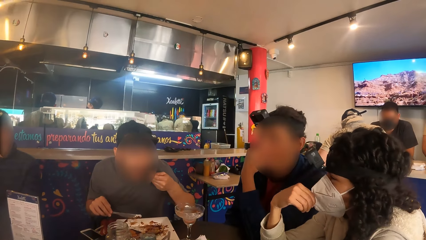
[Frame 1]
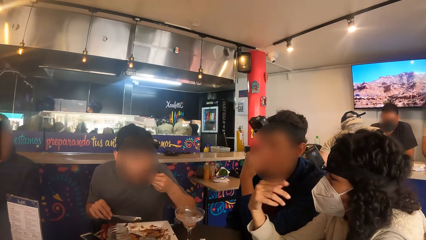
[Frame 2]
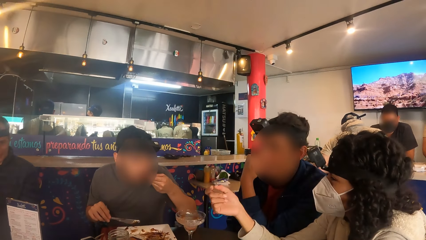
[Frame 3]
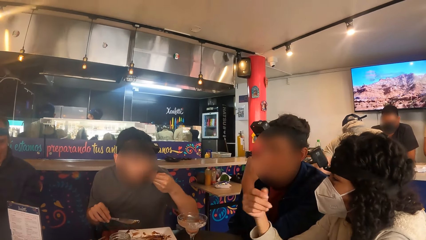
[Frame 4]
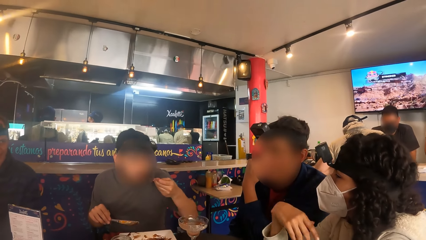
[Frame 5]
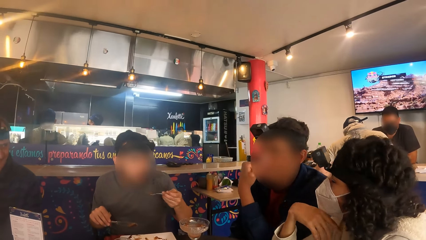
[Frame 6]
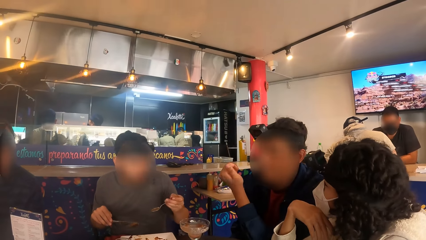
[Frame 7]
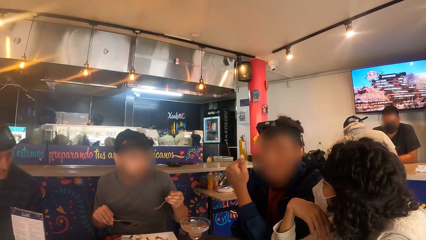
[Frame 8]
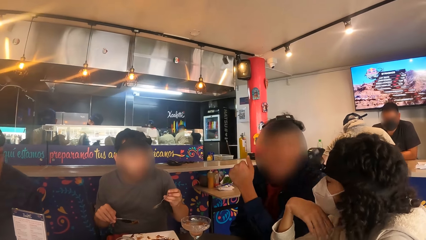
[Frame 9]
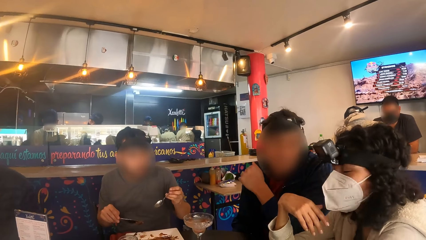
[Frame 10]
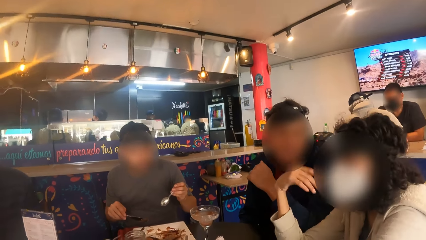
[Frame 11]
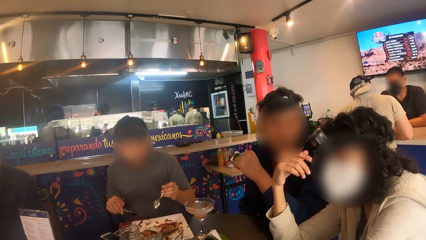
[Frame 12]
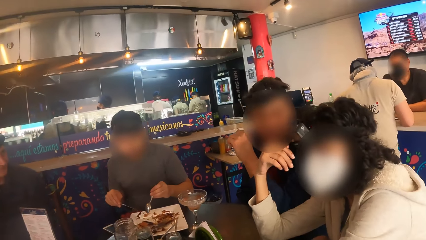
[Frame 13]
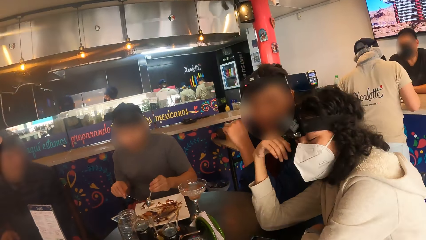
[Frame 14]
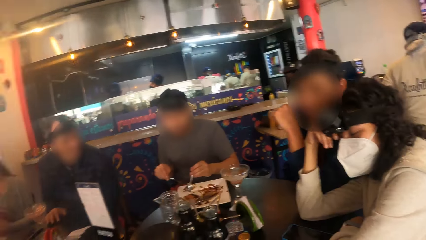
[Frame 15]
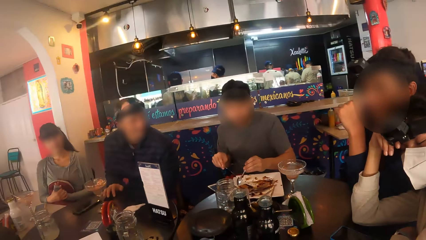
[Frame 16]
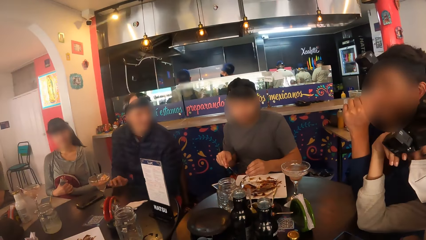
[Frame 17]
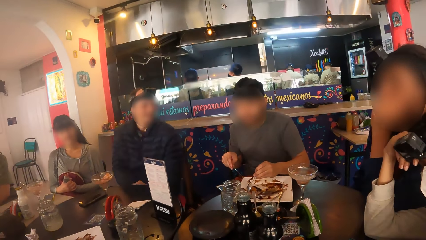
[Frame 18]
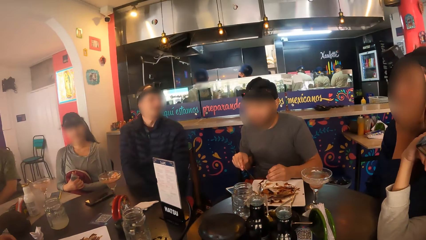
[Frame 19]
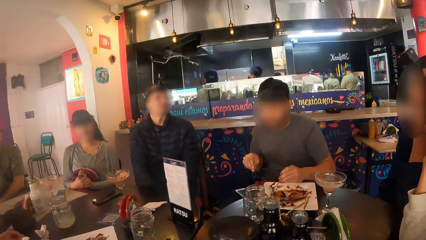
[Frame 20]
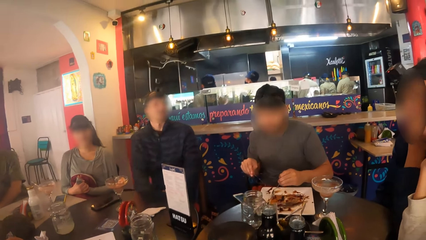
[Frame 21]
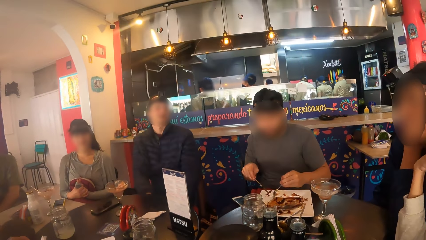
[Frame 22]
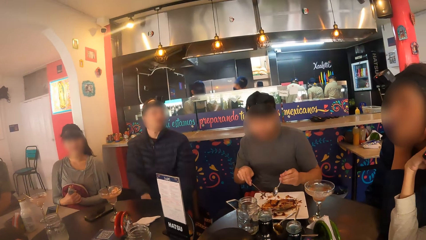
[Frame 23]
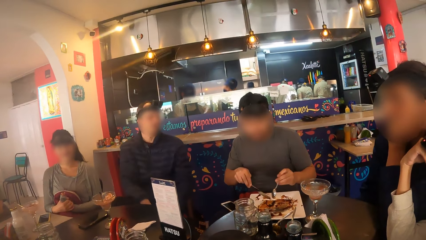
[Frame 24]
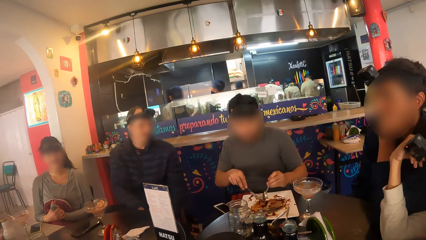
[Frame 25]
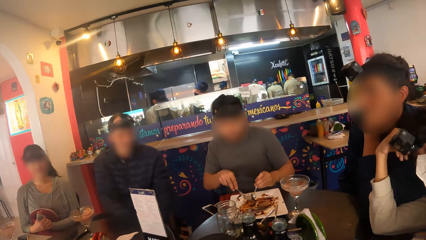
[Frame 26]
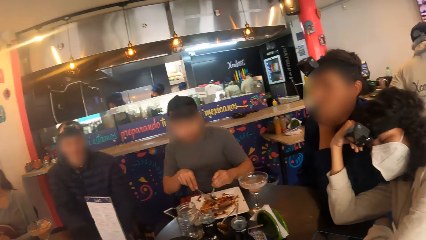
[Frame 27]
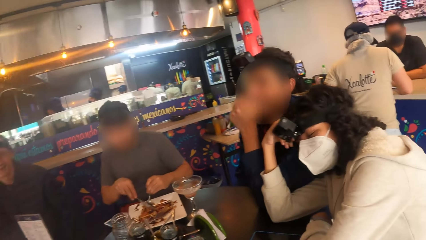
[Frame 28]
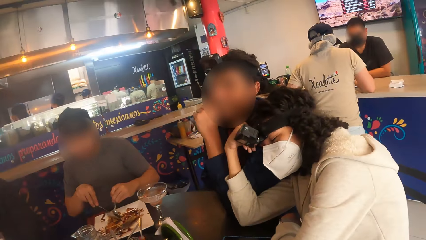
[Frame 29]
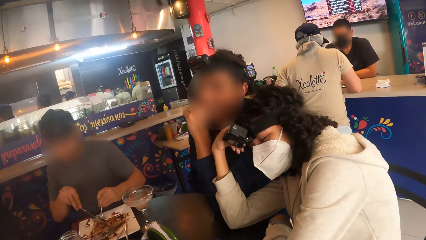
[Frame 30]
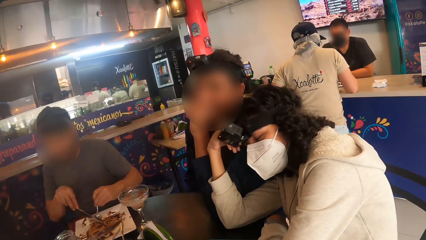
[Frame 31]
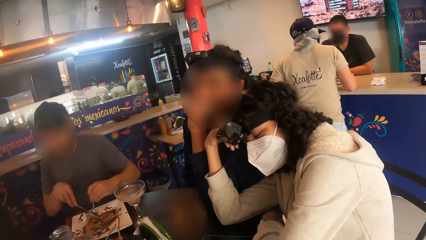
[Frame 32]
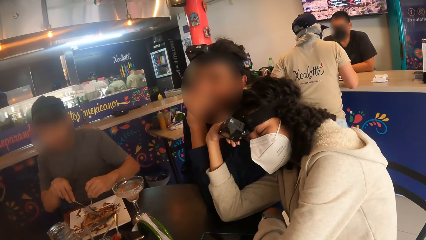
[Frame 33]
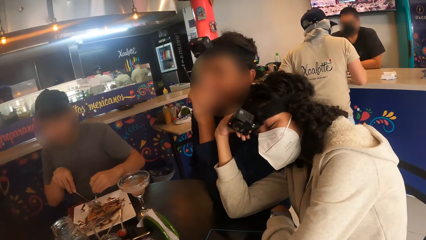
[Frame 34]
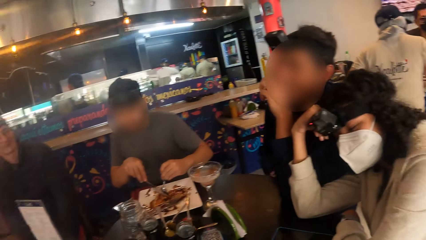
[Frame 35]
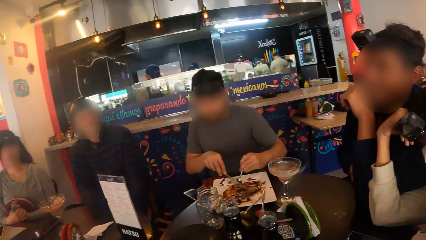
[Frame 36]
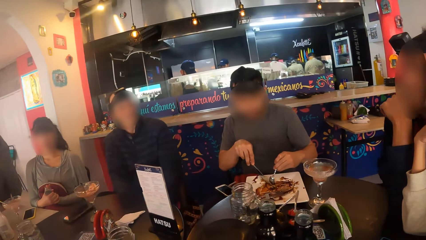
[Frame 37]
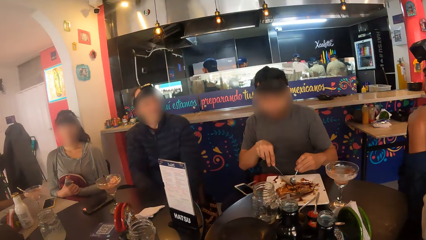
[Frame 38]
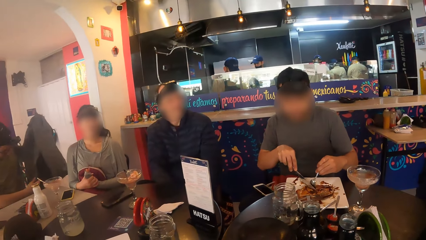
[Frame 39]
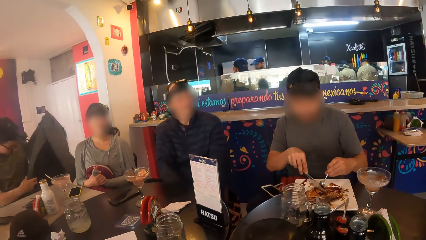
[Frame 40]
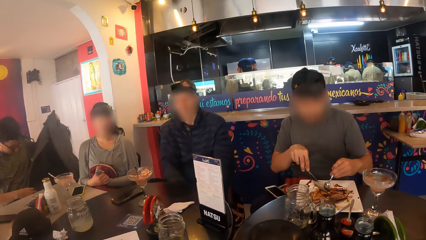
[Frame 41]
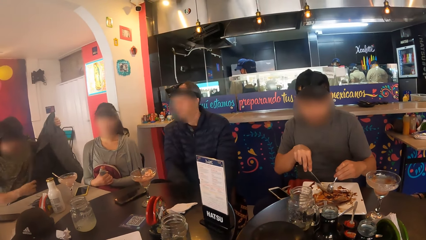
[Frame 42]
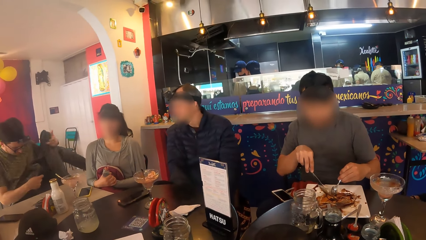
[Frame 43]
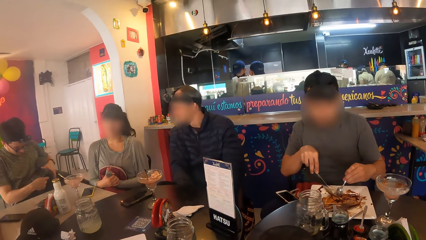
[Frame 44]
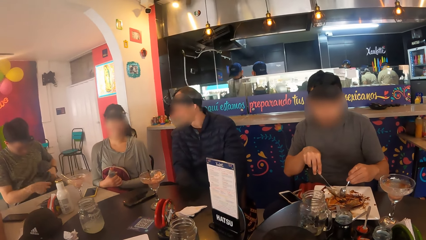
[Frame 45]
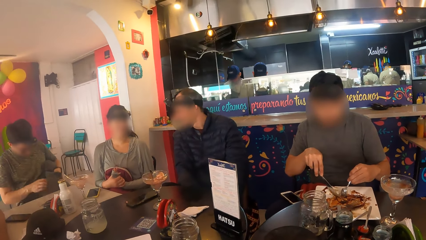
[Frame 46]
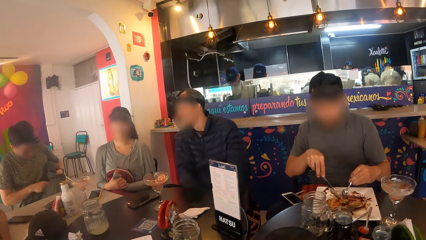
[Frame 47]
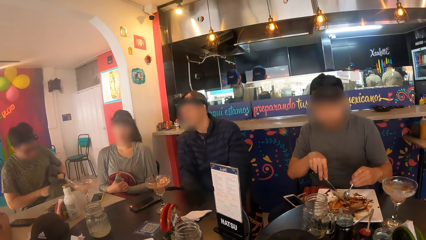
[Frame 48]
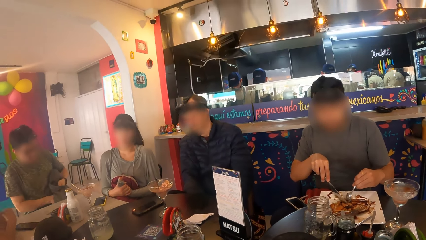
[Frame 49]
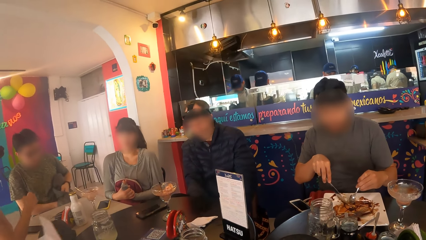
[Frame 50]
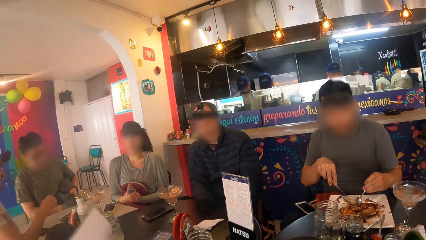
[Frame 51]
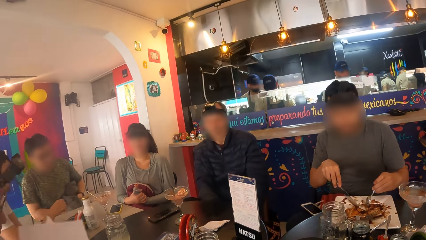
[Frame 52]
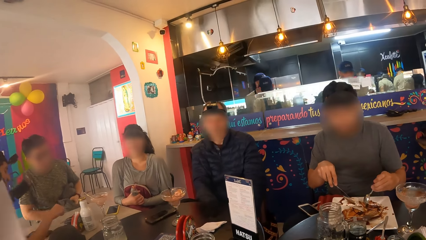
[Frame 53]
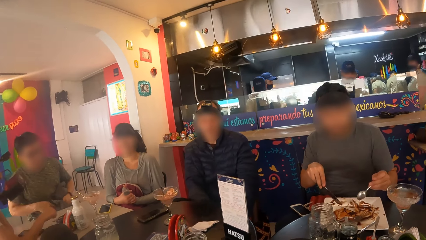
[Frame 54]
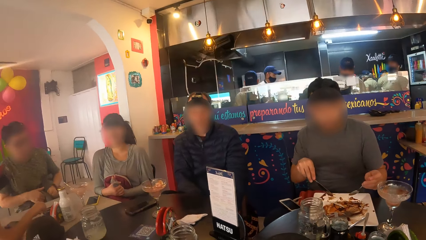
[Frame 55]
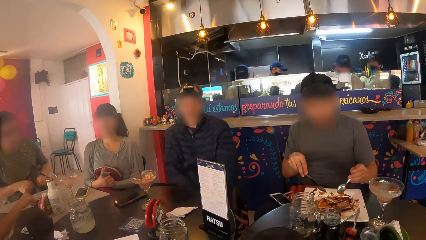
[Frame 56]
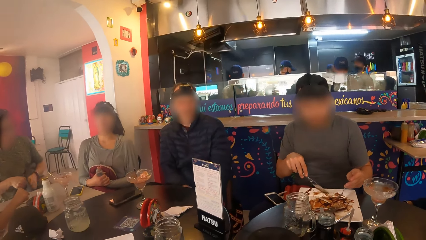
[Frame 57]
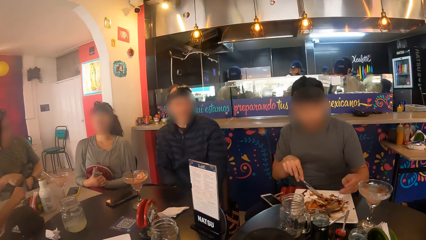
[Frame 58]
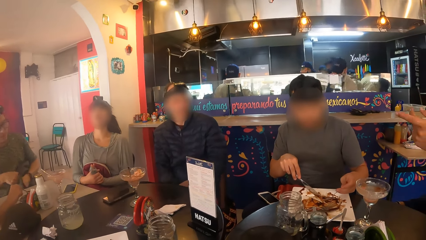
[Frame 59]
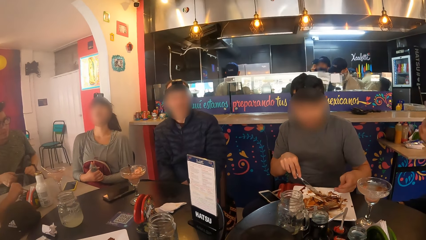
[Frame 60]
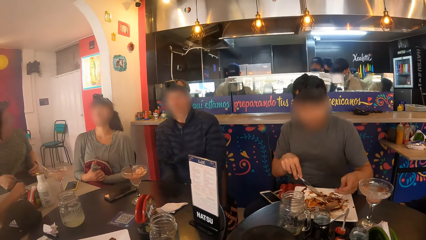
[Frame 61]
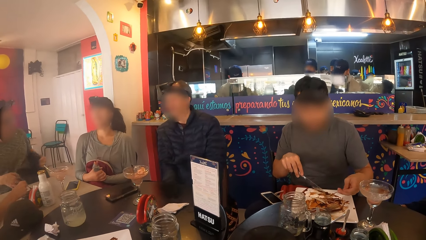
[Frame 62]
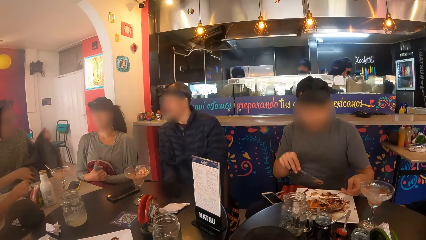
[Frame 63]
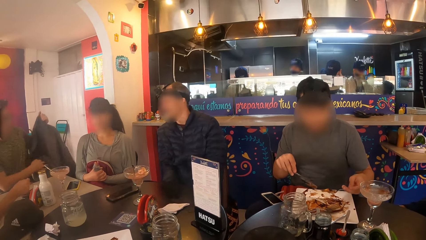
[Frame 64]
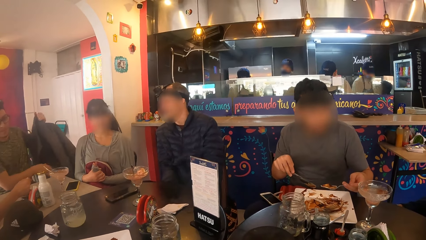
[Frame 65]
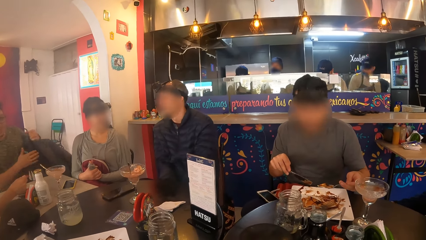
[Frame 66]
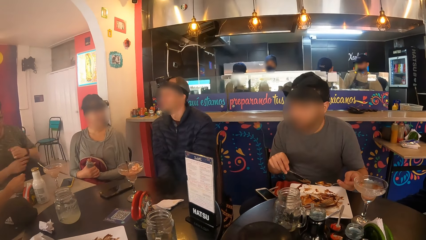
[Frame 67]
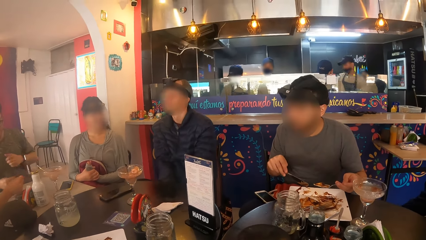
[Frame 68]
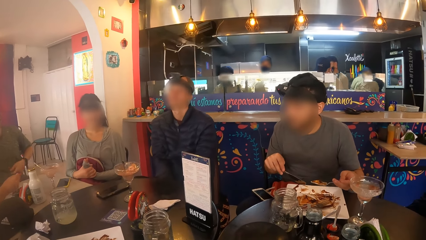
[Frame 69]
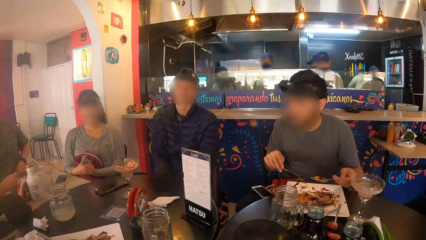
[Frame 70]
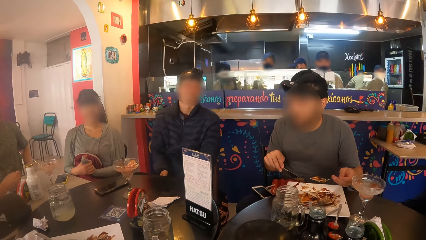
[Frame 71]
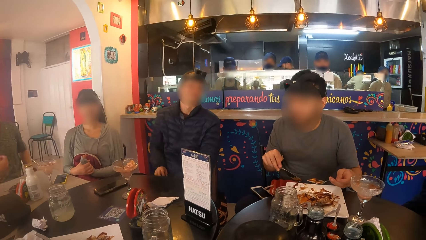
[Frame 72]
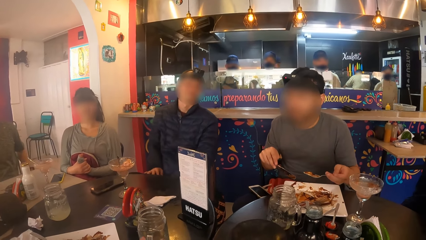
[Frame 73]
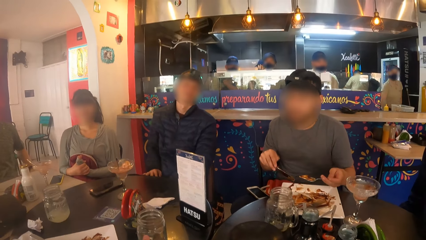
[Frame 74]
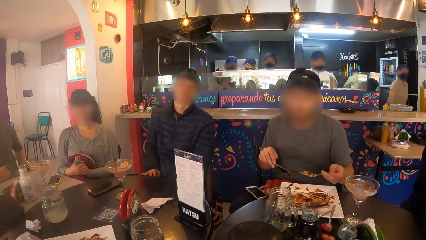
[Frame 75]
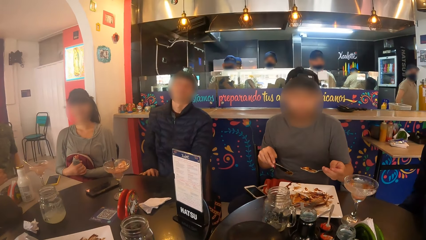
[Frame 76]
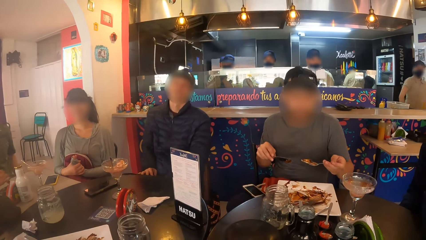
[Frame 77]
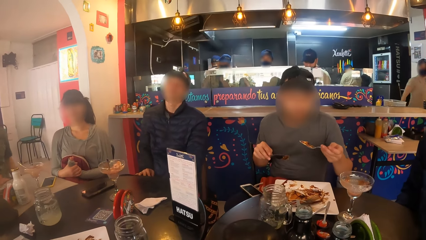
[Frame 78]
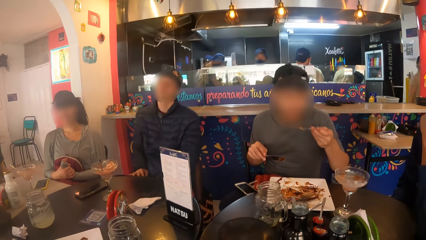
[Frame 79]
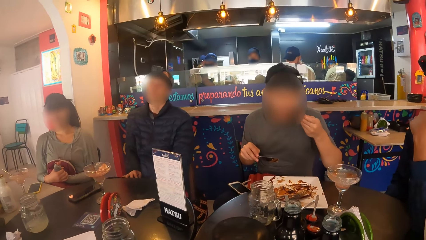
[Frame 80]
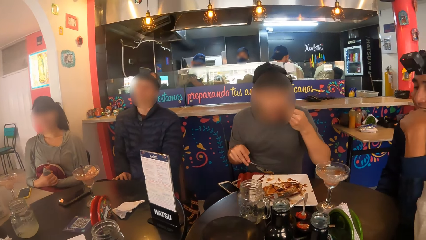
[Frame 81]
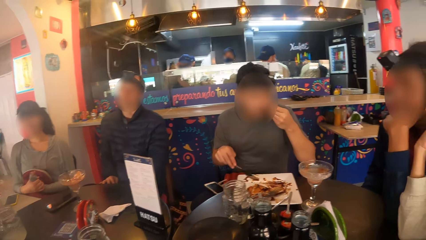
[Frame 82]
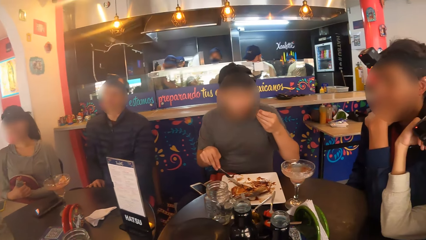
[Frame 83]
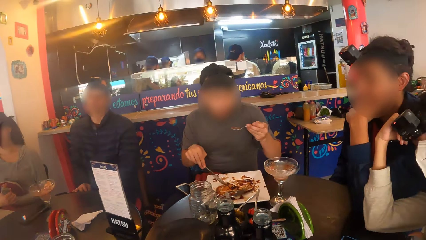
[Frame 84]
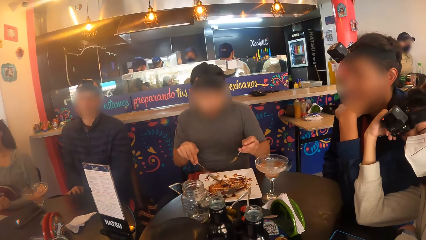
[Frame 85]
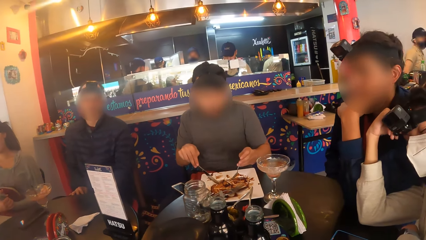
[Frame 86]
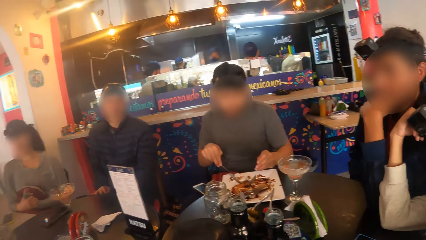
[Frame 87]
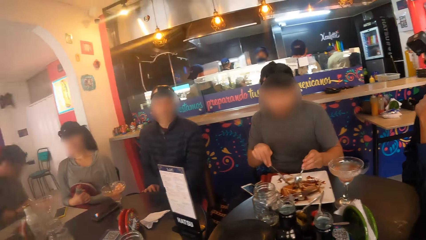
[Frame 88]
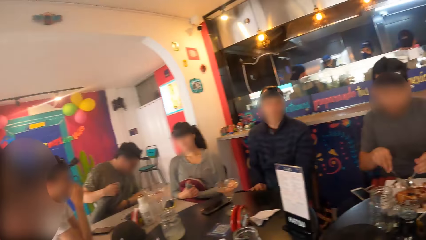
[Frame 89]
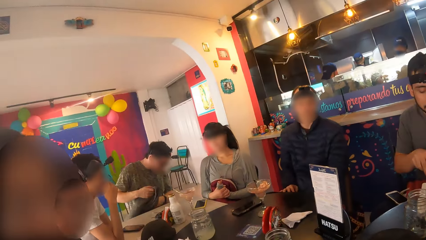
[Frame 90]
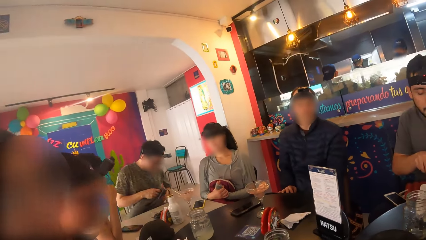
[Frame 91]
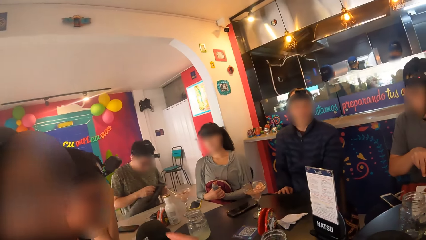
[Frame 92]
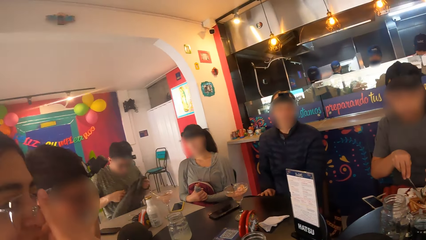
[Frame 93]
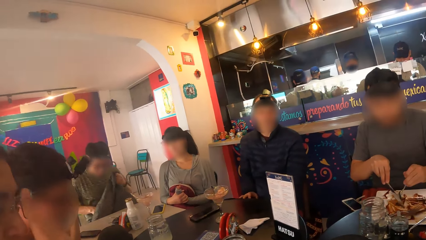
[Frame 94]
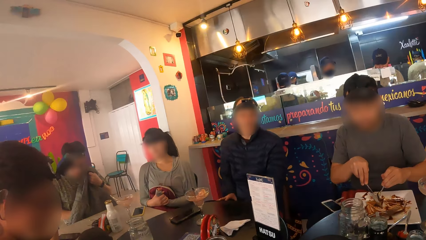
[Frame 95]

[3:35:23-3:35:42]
A man eats the piece of taco on the spoon in his left hand. A woman touches her chin with her right hand and rests her head on the shoulder of another man. The first man eats food. The first man picks up a piece of taco on the spoon in his left hand. A third man fiddles with the jacket in his hands. The first man eats the piece of taco on the spoon in his left hand.
